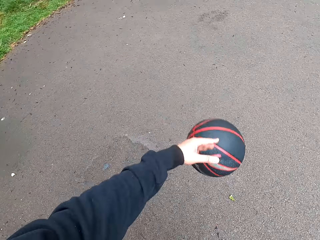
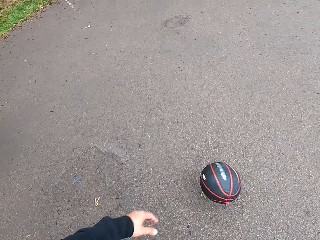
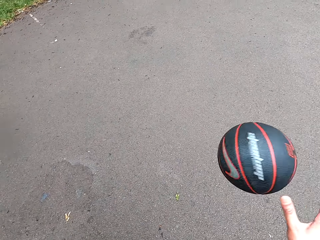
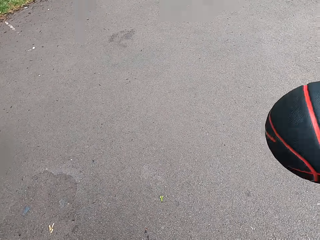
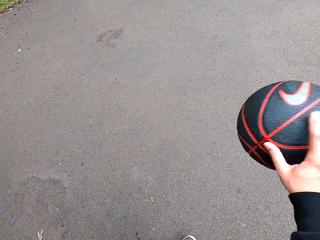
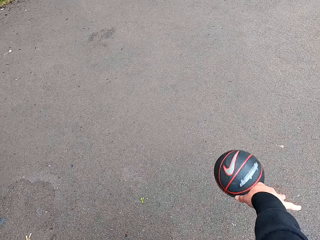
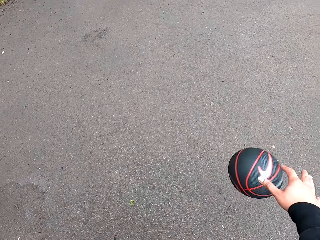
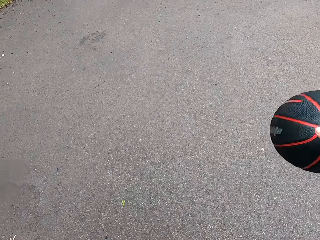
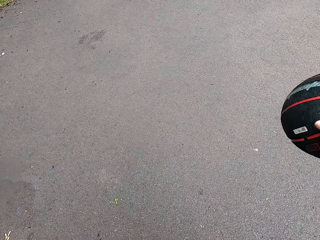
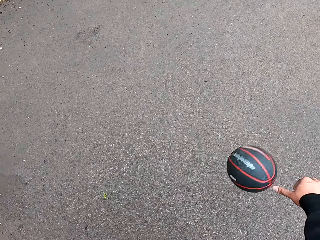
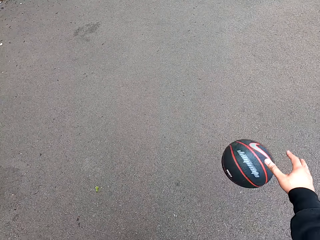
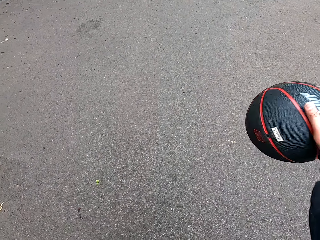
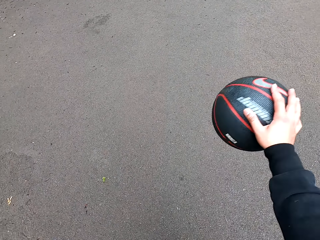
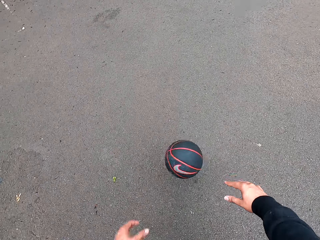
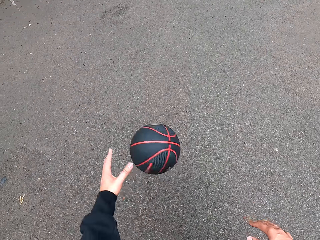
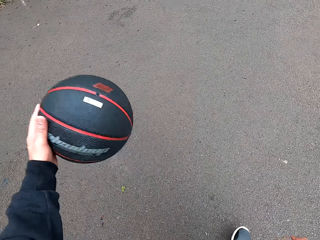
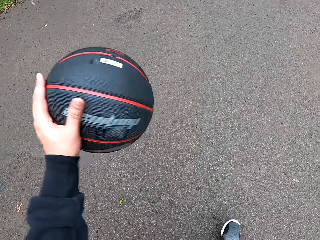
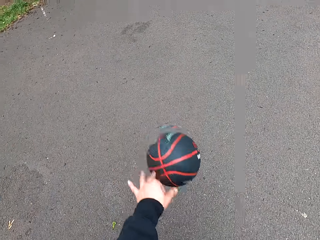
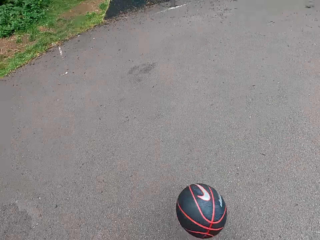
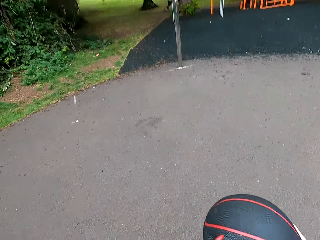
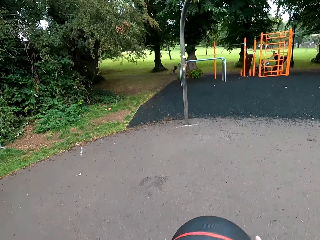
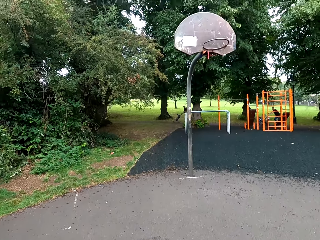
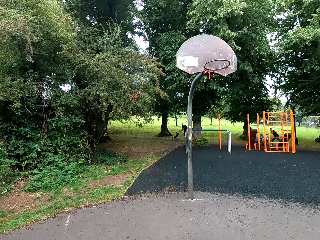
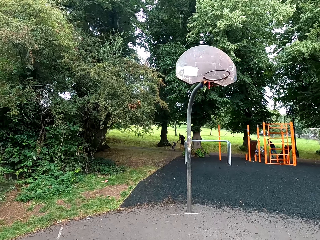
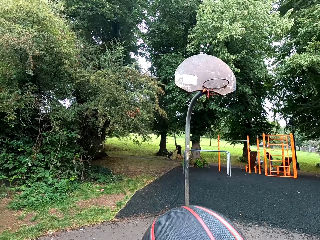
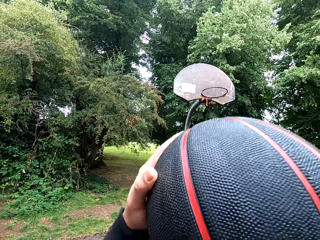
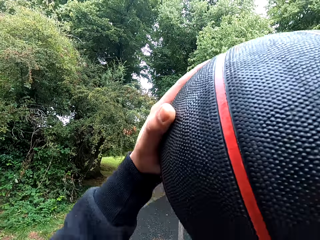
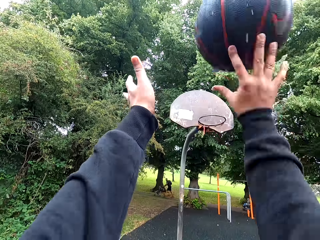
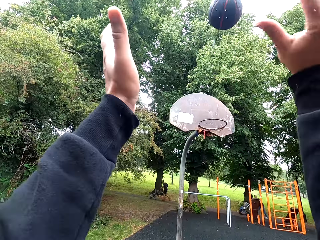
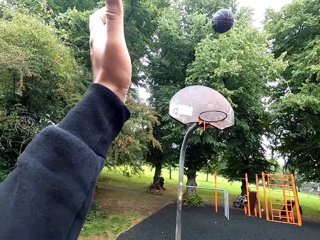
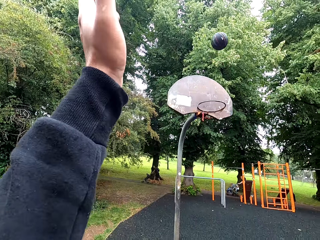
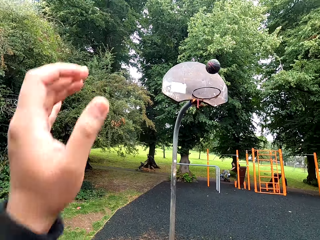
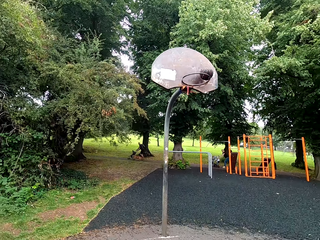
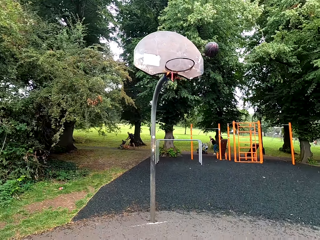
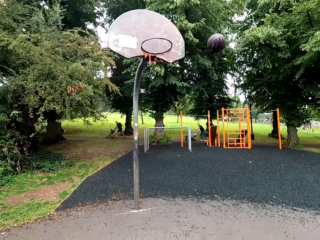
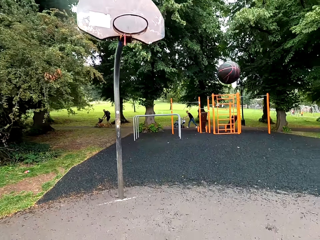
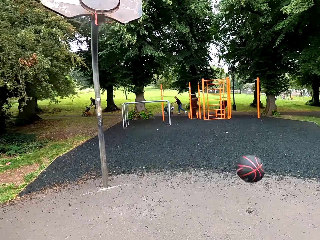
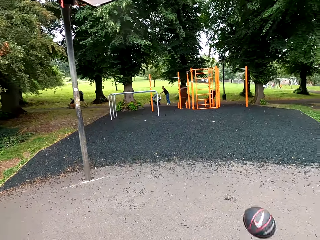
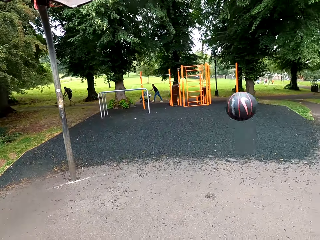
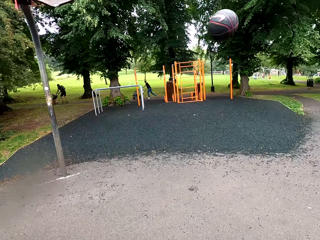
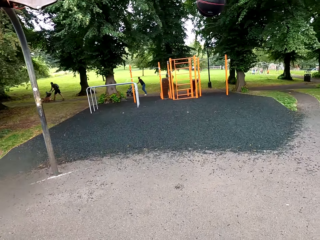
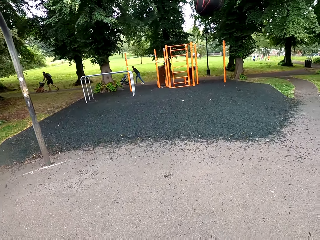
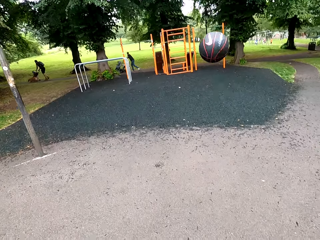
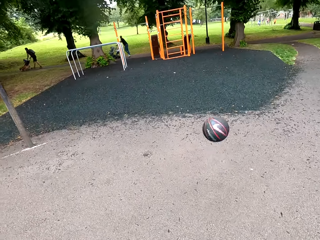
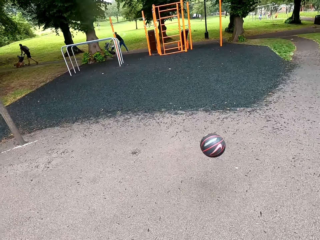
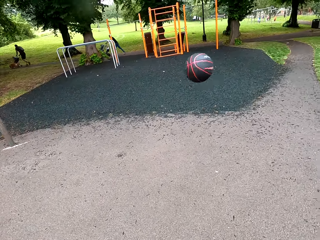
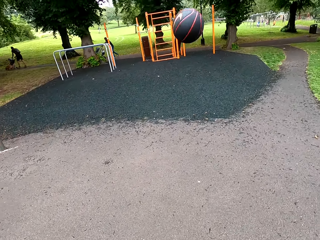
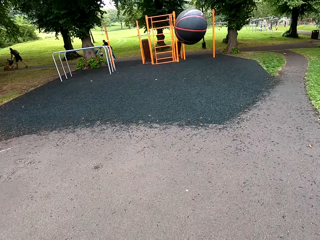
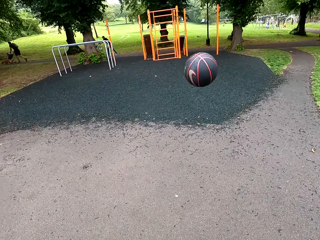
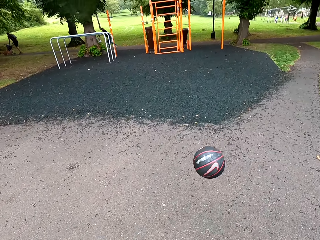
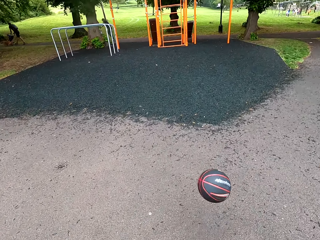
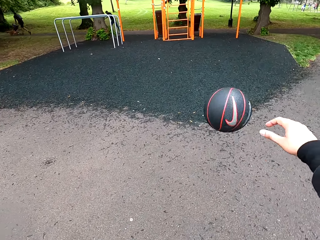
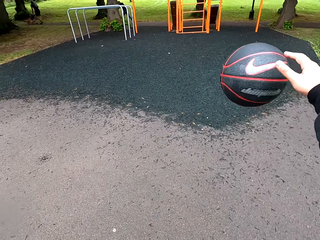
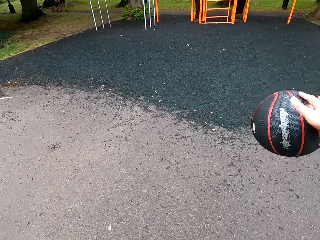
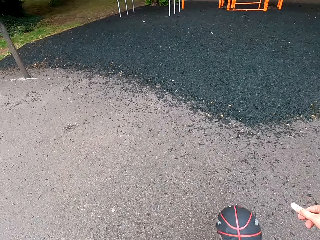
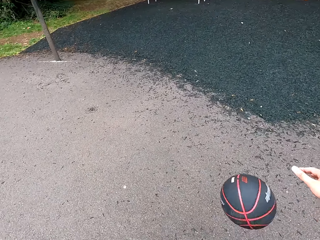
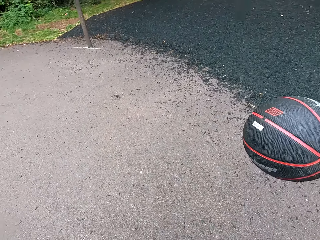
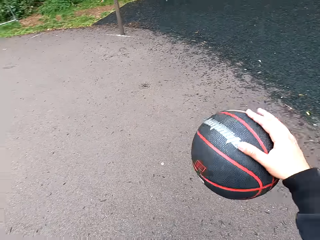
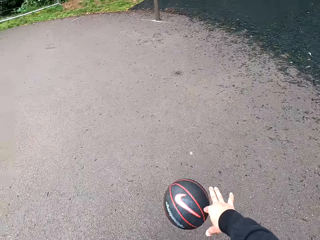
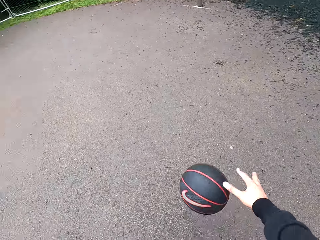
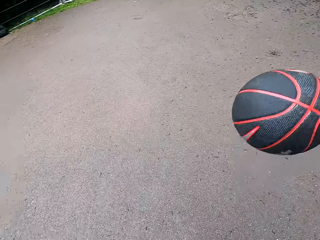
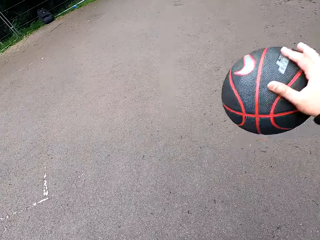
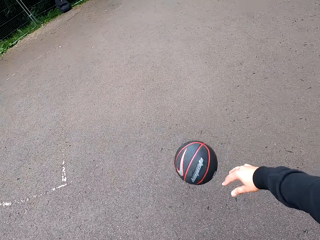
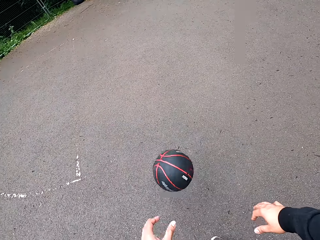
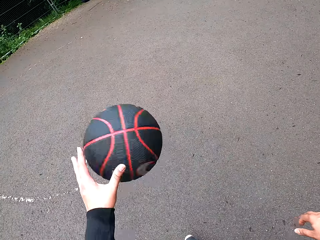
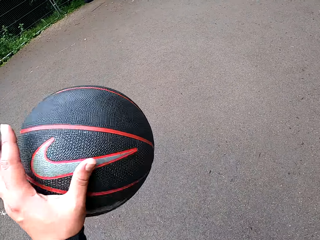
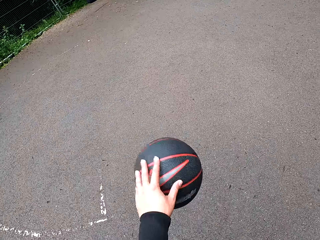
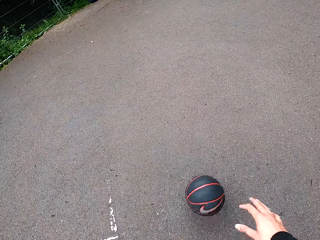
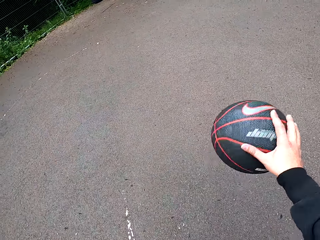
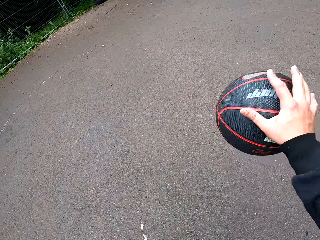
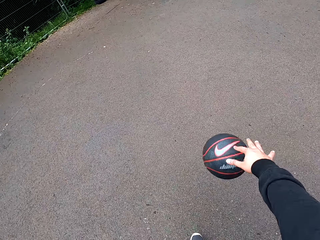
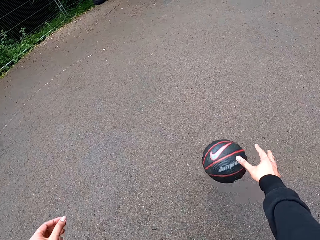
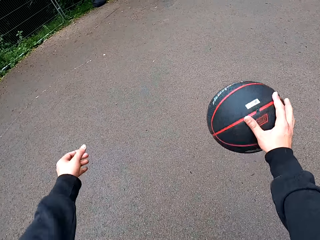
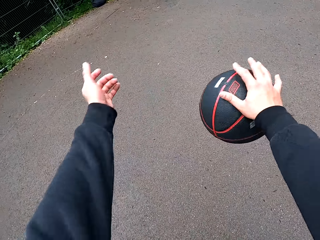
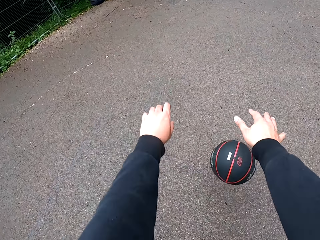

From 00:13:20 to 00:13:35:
The camera wearer holds the basketball. They throw the basketball. They move toward the ball. They play the basketball.

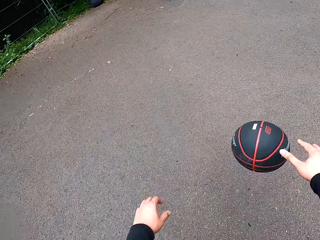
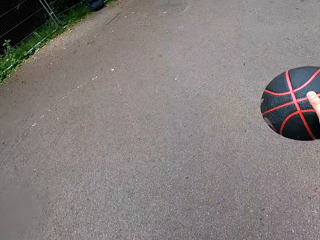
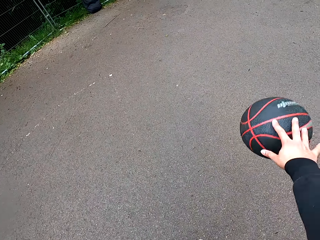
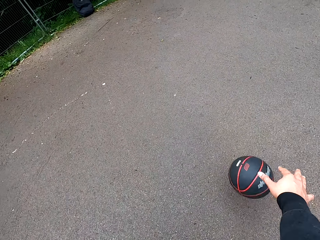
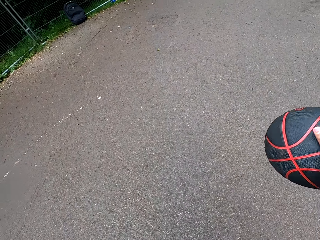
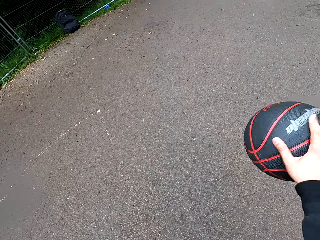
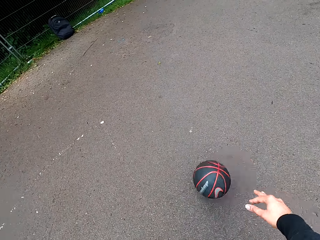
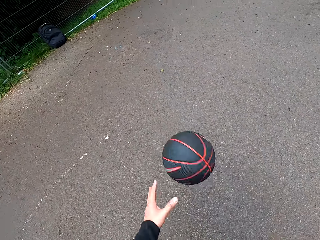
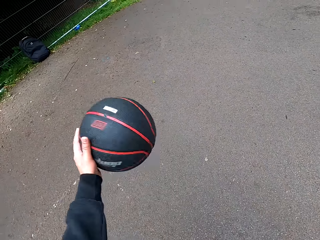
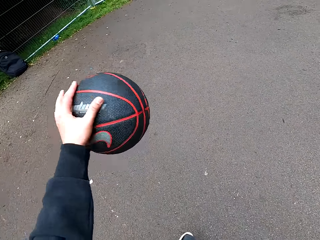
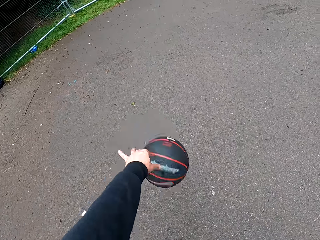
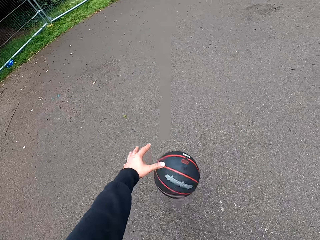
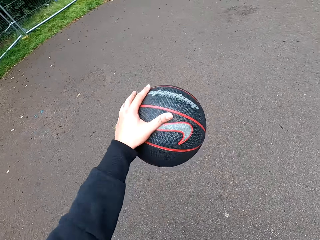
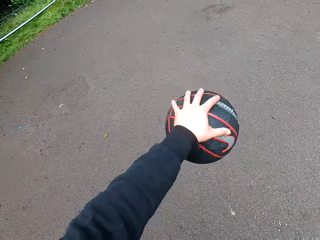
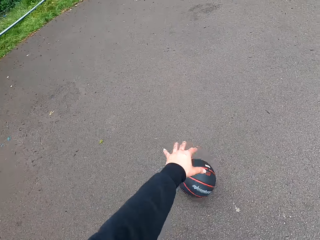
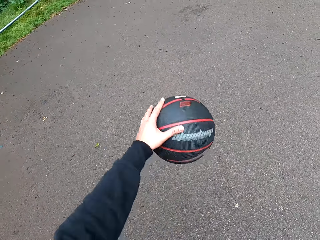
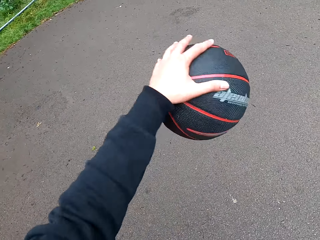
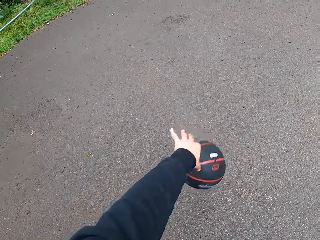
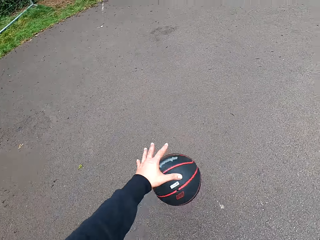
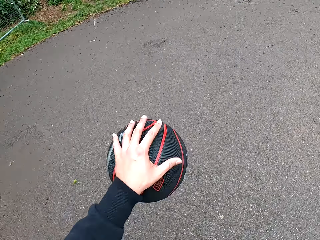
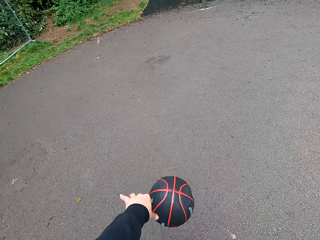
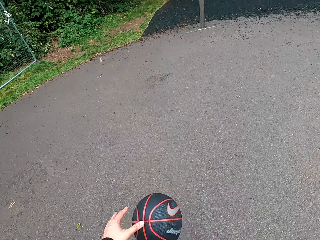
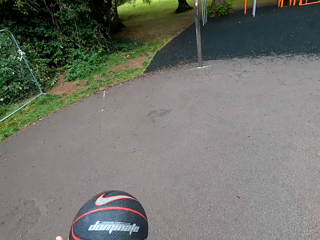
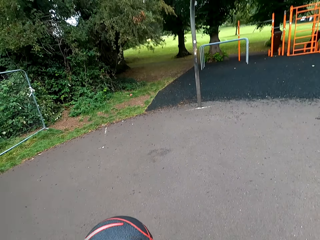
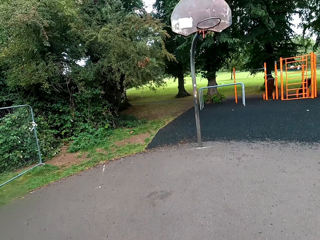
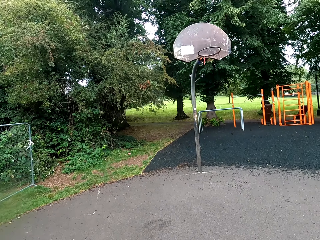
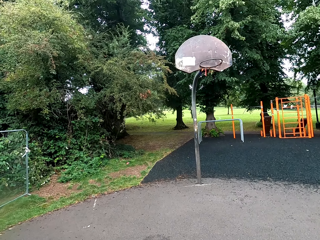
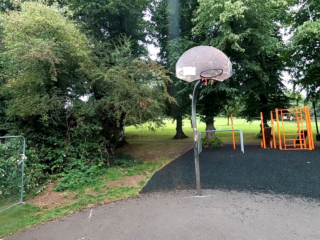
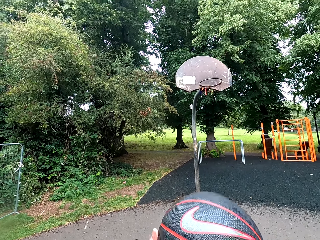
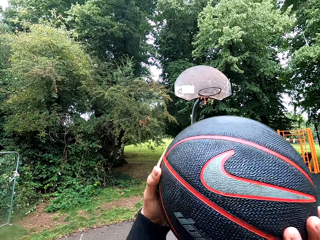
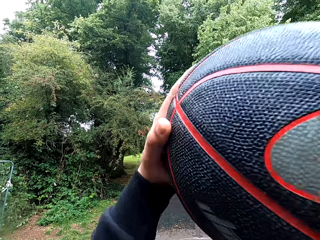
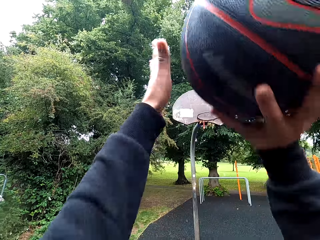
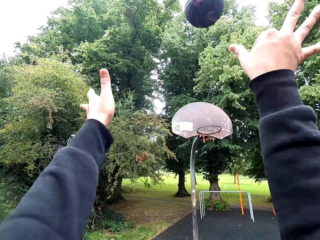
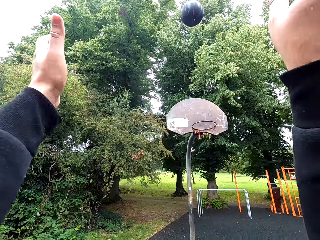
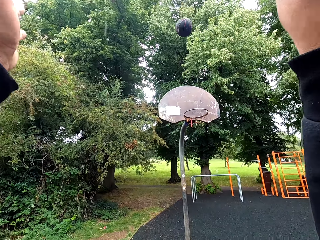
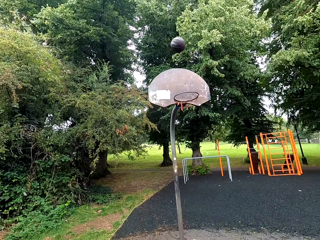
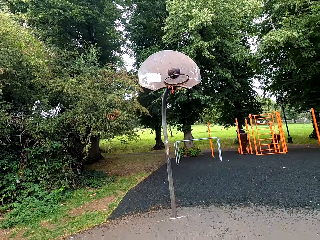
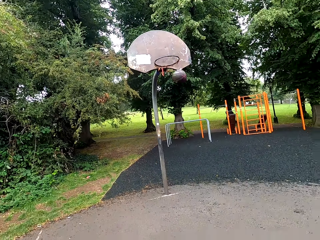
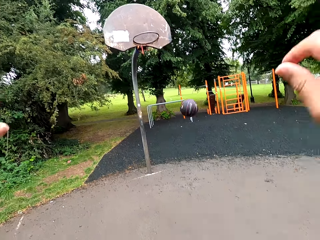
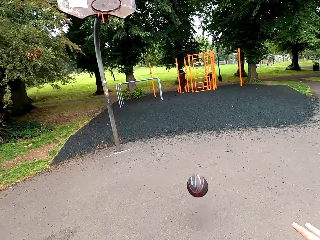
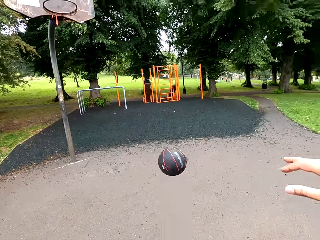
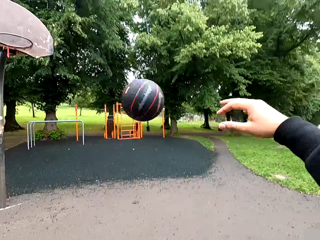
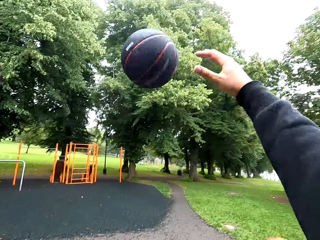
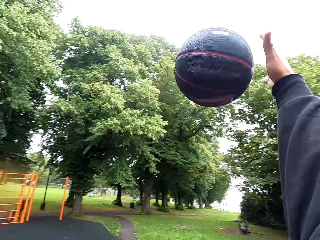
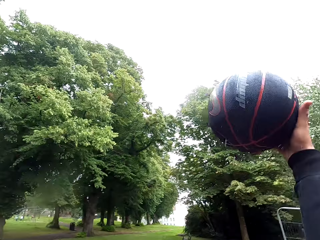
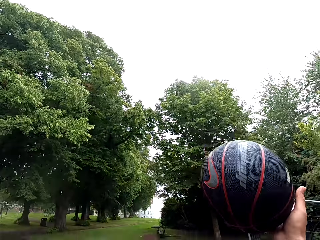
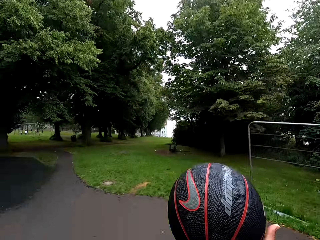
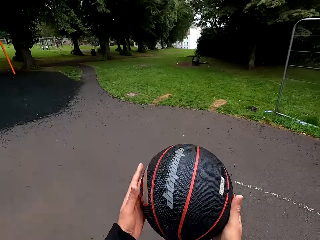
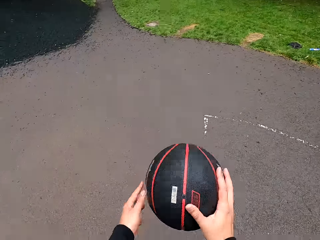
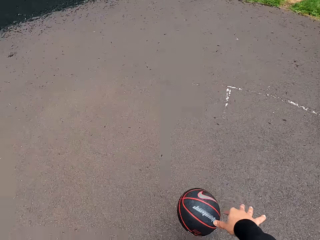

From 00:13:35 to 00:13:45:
The camera wearer holds the basketball. They throw the ball to the goal post. They play basketball. They hold the ball.
